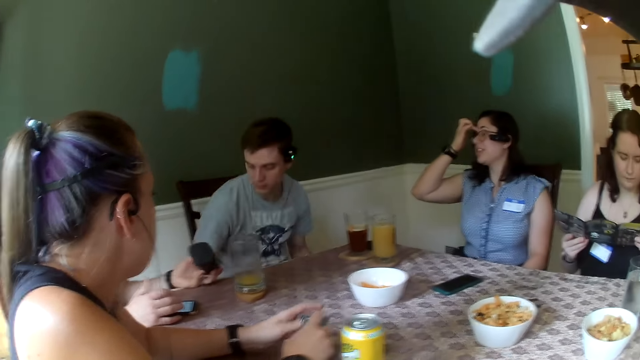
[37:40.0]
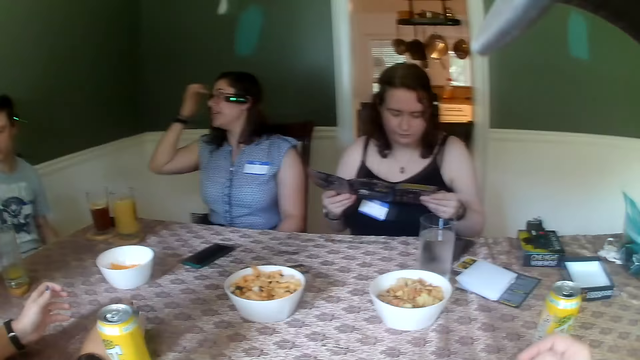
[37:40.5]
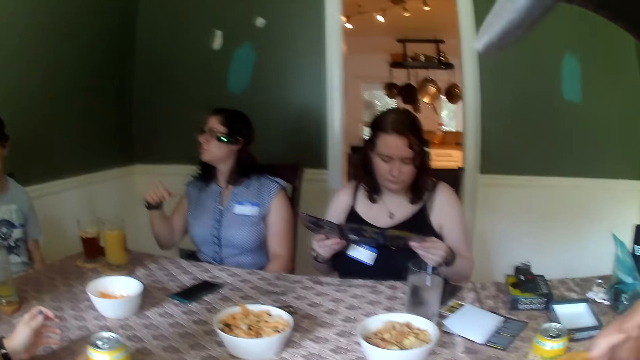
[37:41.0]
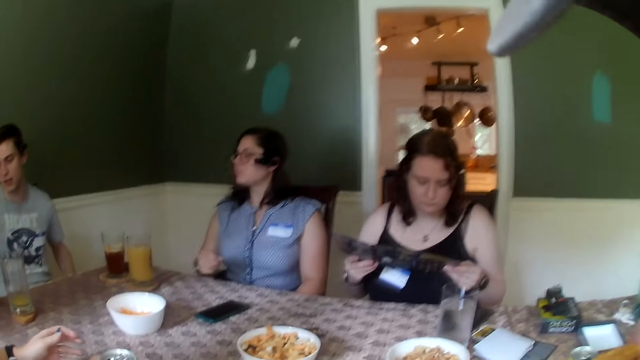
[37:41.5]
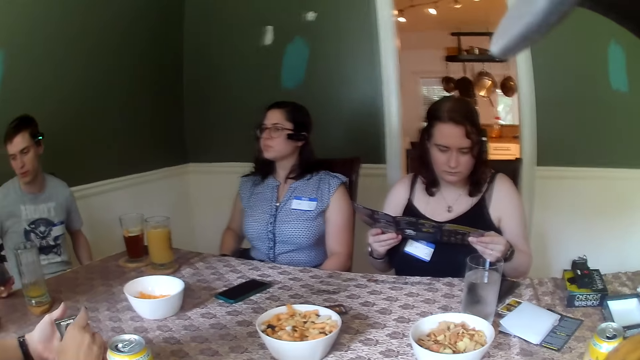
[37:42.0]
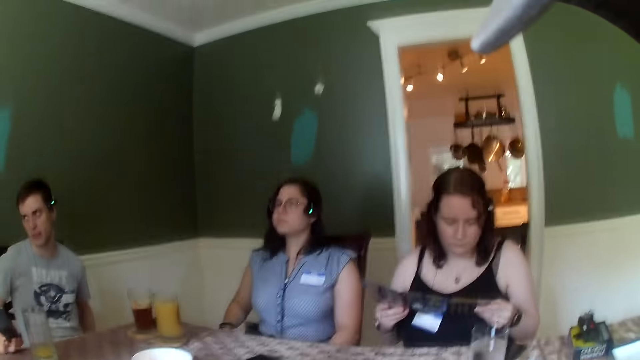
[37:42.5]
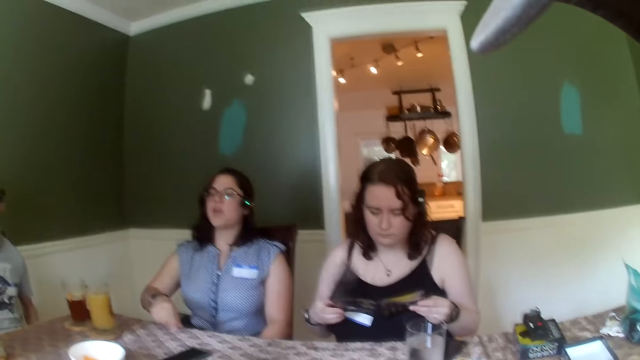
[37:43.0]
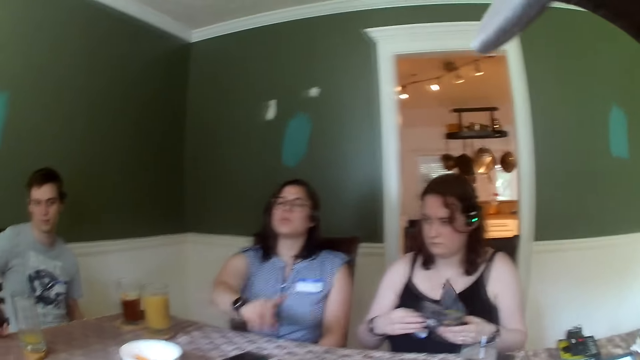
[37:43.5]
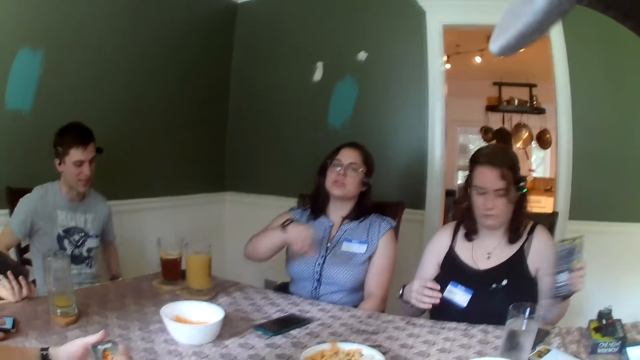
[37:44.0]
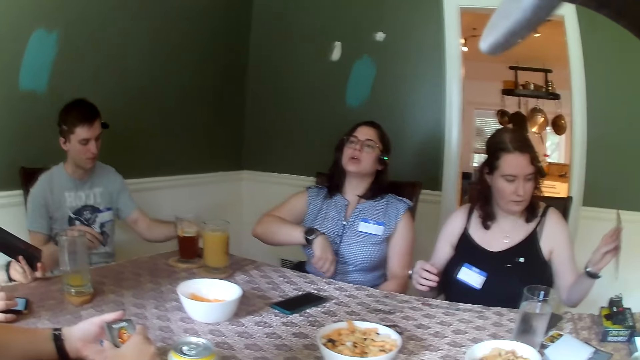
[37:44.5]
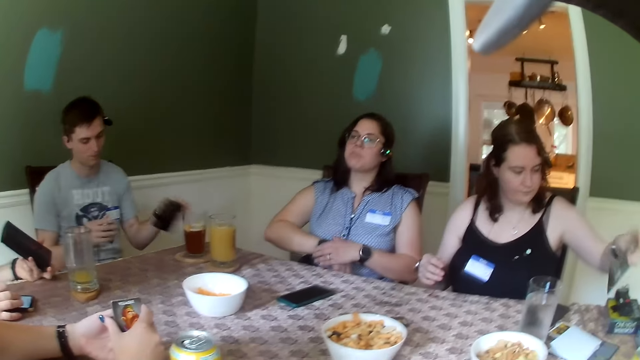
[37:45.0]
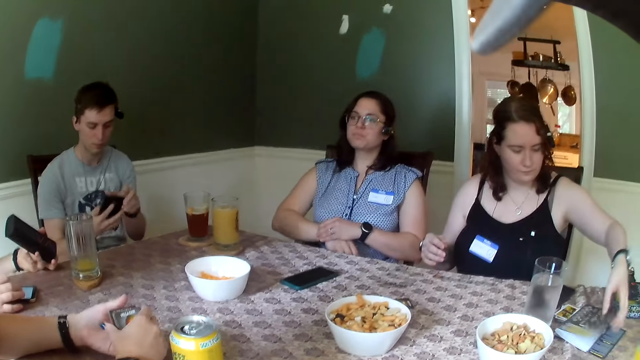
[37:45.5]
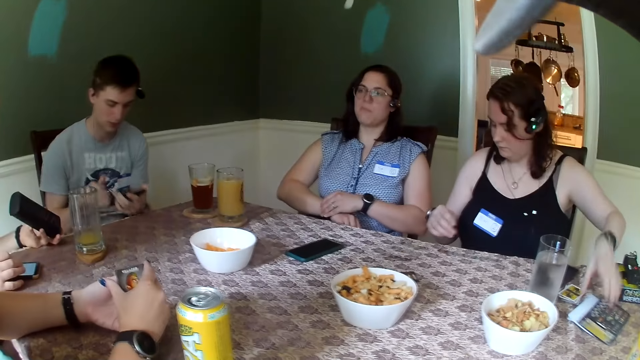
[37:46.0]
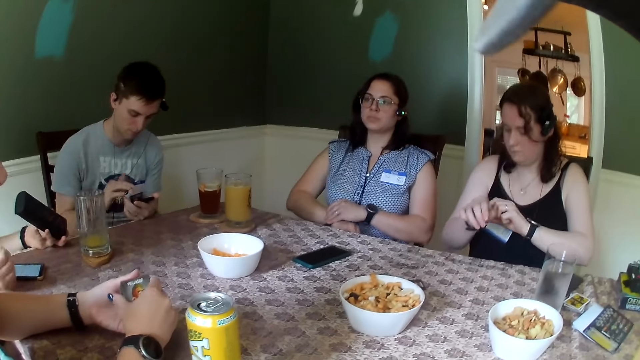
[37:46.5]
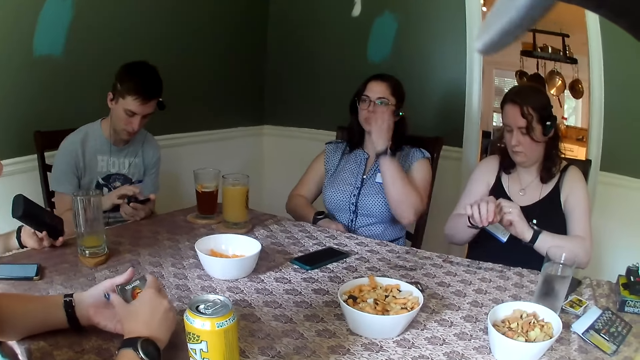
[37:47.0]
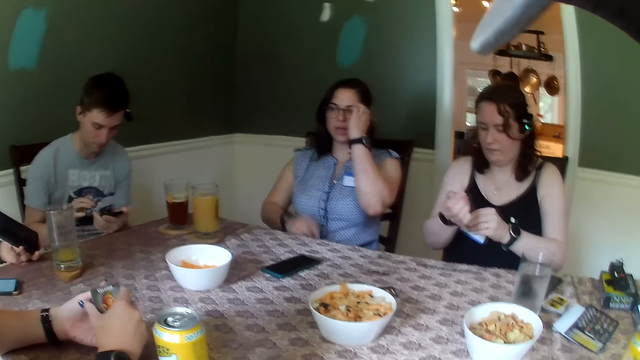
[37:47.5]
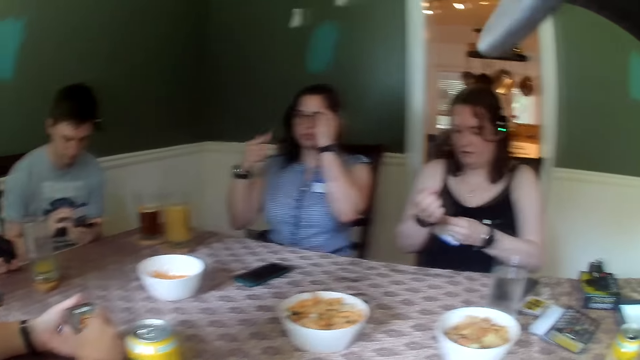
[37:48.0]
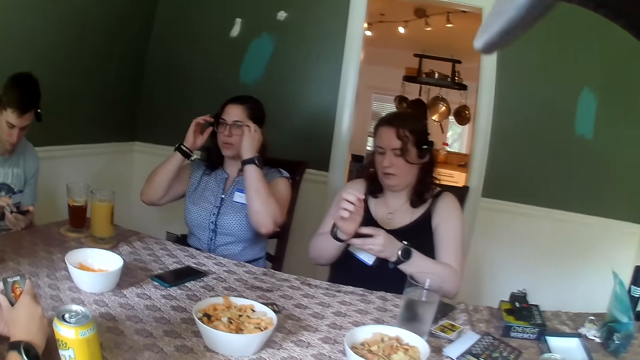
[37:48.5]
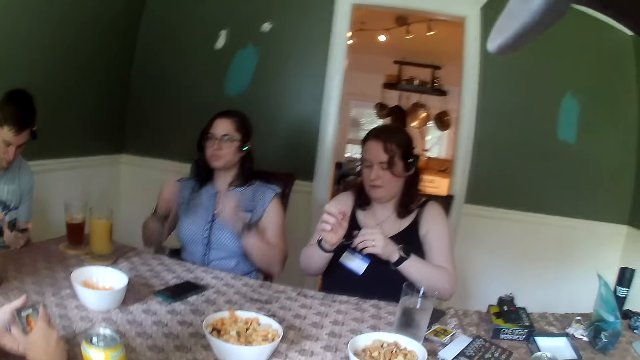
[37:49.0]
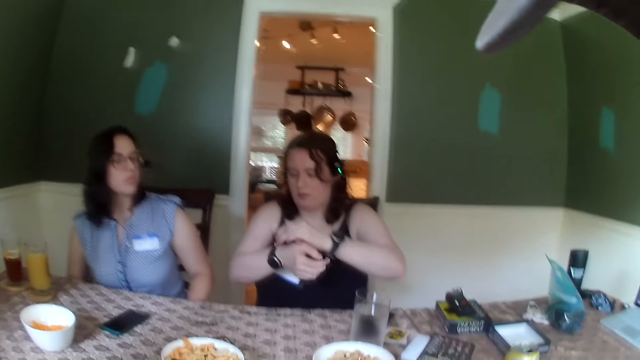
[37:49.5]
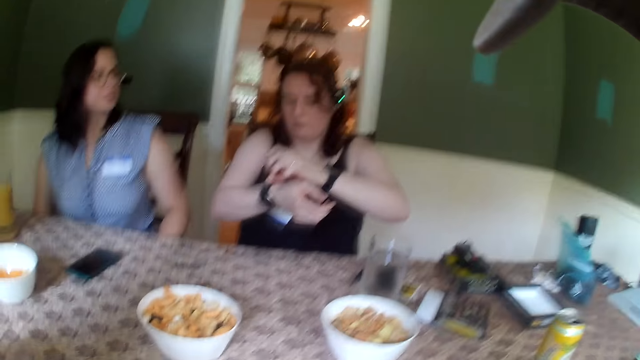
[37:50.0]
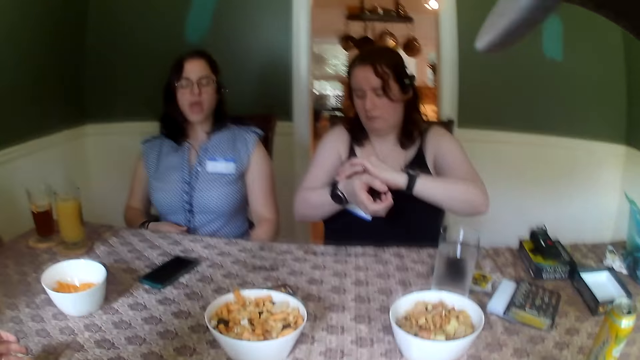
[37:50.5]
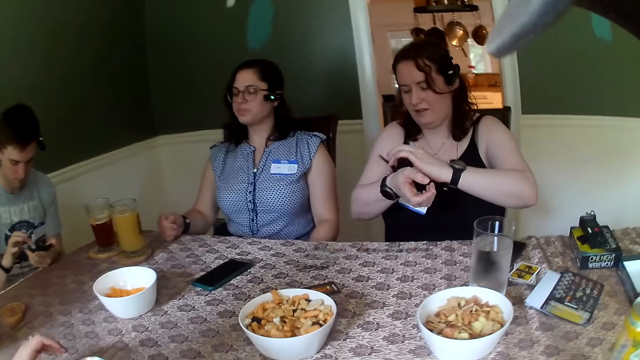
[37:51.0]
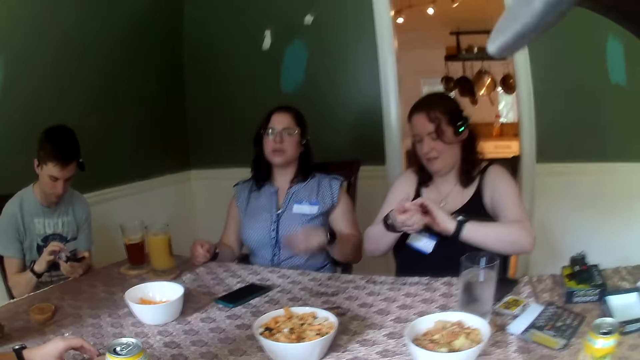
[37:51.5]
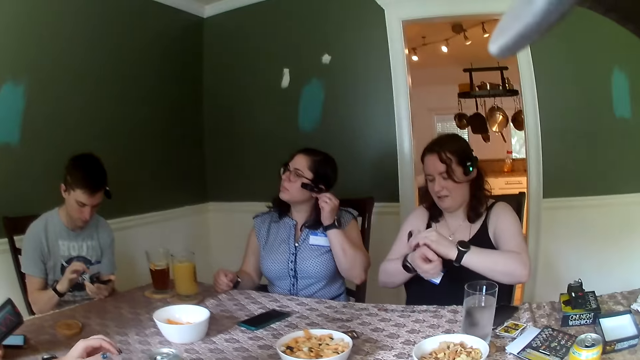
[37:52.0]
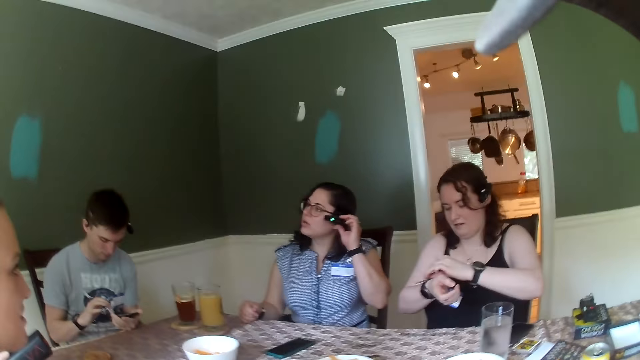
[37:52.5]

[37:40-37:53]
The man sits on his chair at the table. The camera wearer raises her hand. A woman interacts with another woman. The camera wearer looks around. The man picks a phone from the table with his left hand. The man presses the phone in his right hand with his left hand.

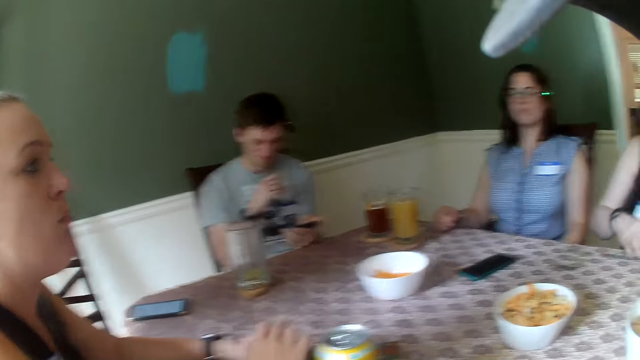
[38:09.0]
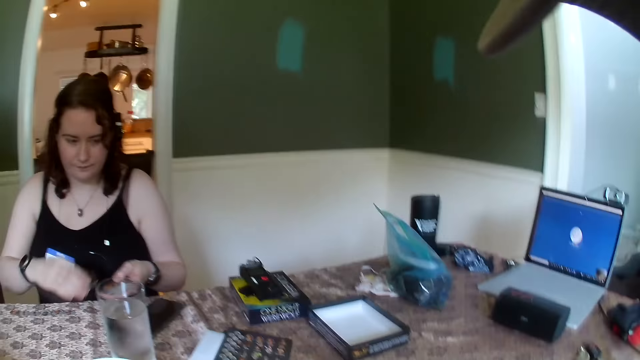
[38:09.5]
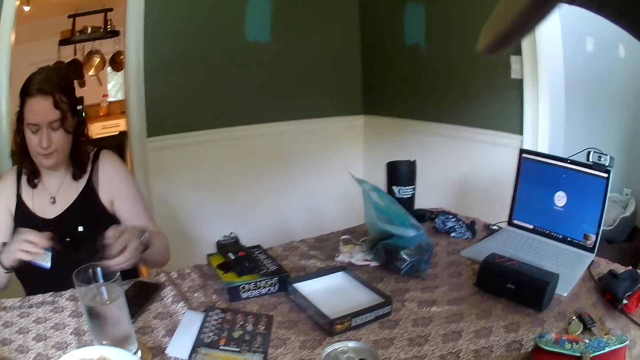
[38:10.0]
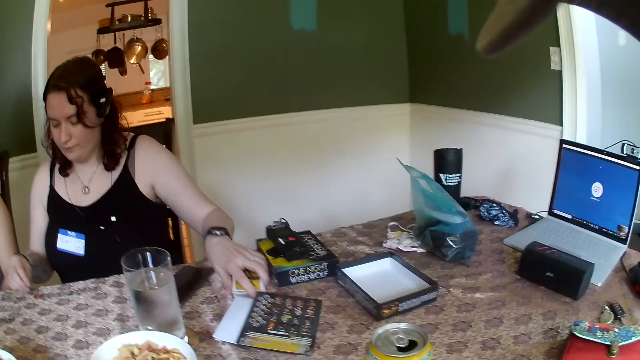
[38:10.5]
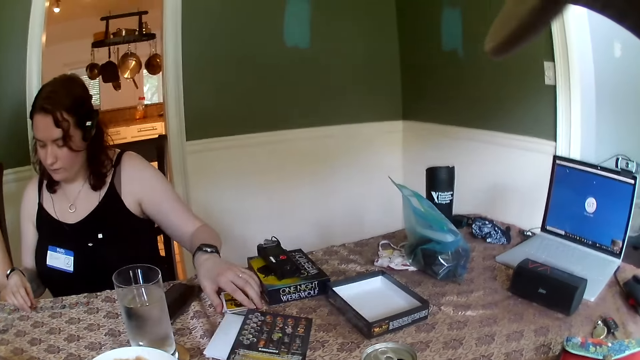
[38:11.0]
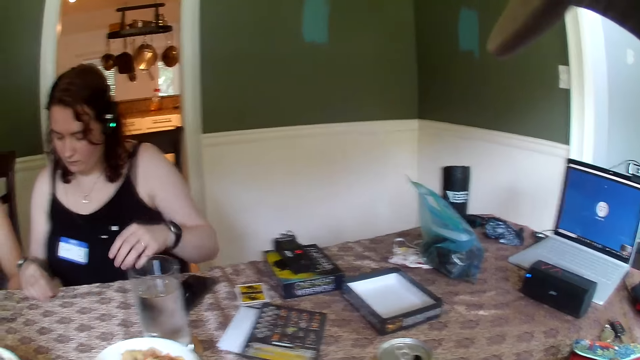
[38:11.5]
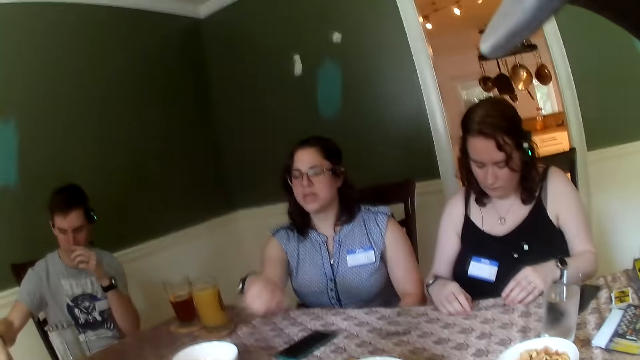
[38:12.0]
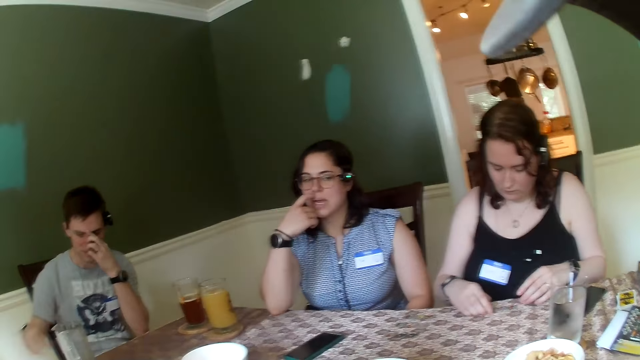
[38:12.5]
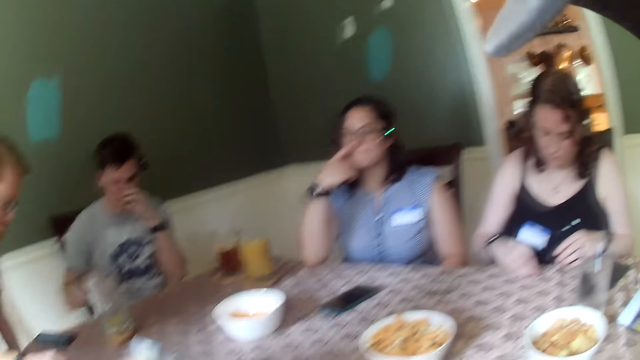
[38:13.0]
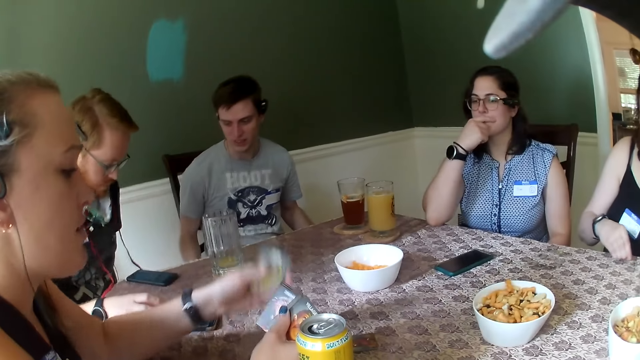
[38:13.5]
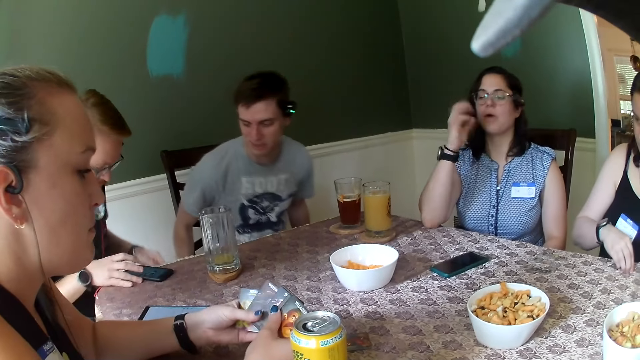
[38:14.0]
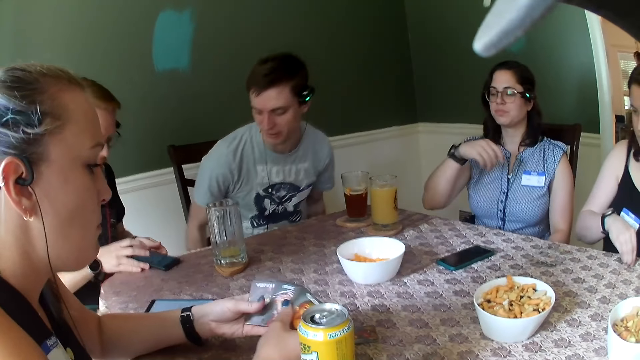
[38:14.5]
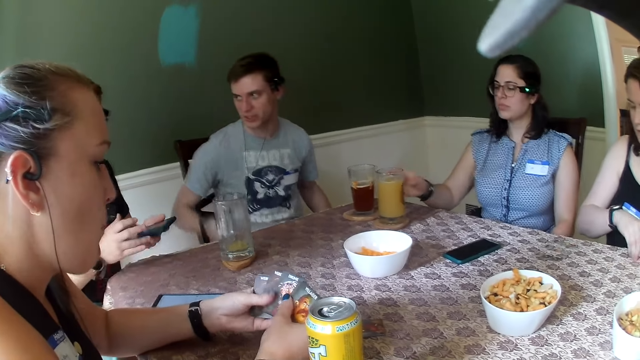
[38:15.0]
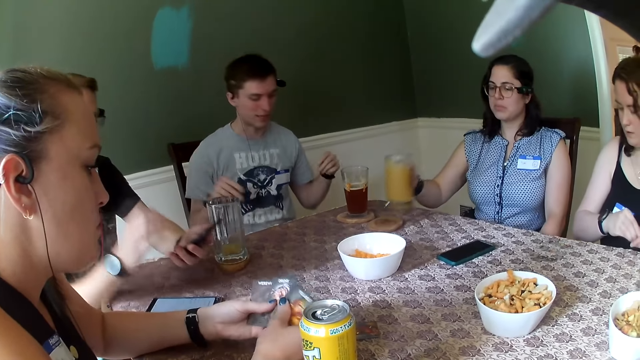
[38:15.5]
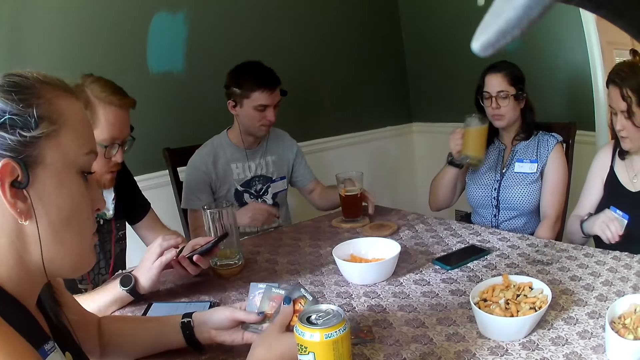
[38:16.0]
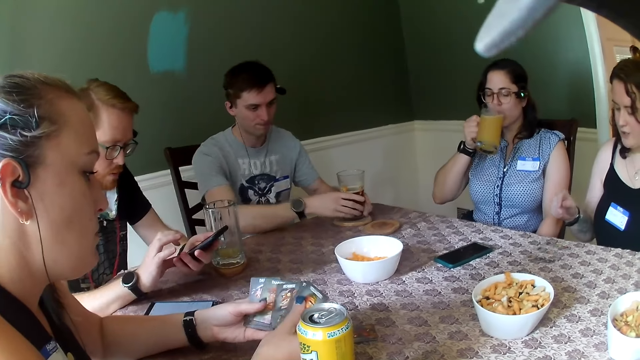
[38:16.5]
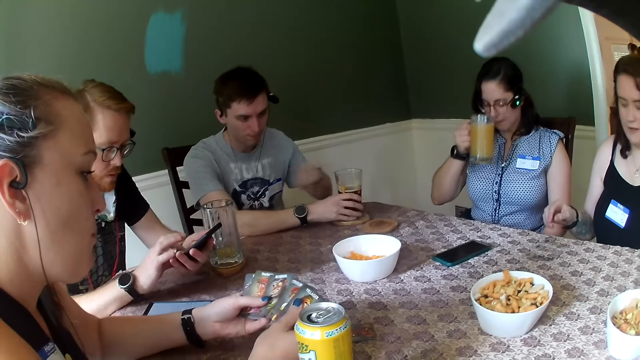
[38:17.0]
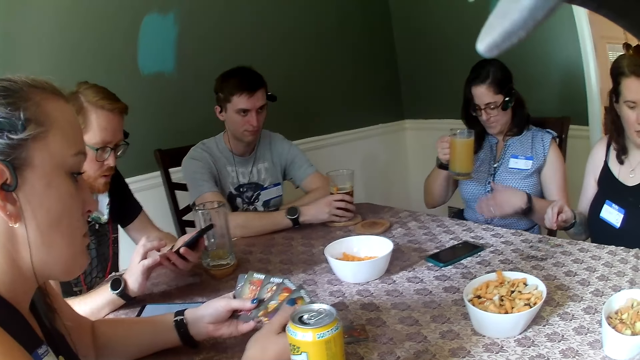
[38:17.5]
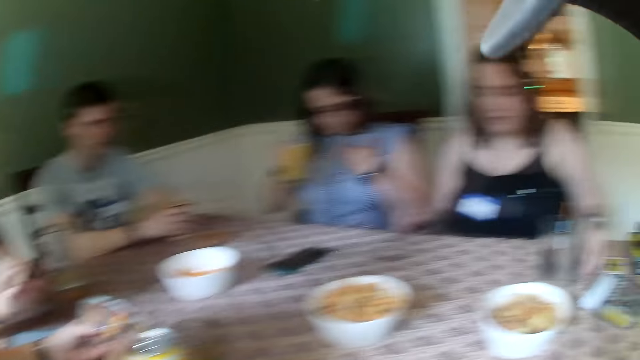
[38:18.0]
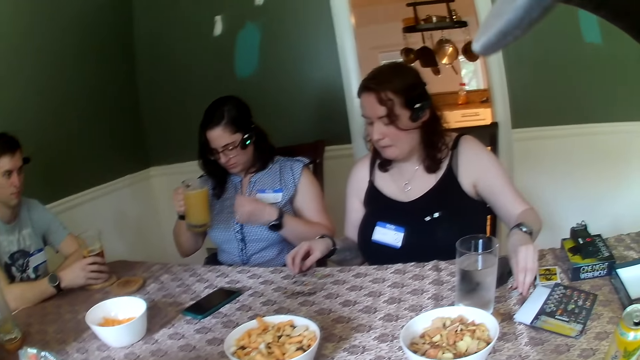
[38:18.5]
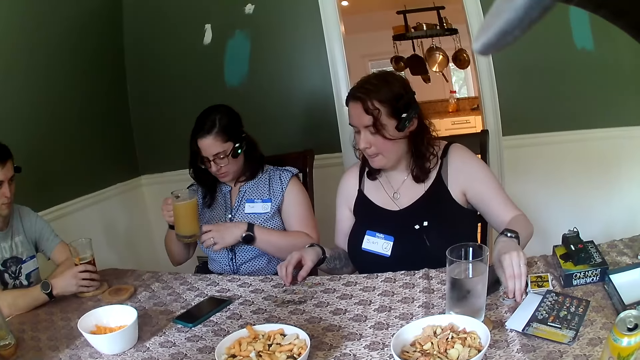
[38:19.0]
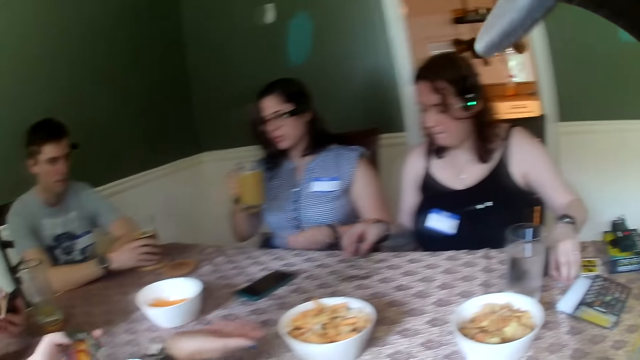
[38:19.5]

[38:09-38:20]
A woman places cards on the table with her left hand. A man sits on his chair at the table. The man picks another man's phone from the table with both hands. Another woman picks her glass cup from the table with her right hand. The first man presses the phone in his left hand with his right hand. The first woman speaks to everybody on the table.
